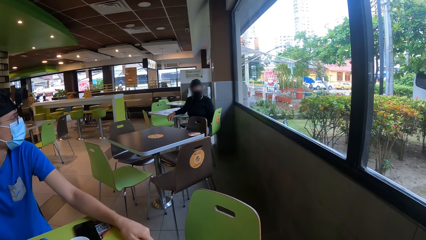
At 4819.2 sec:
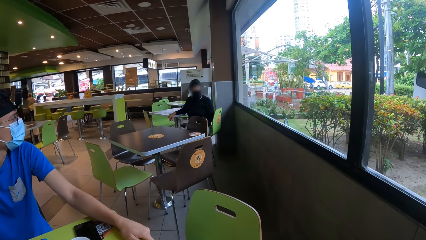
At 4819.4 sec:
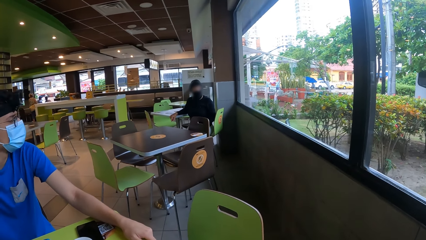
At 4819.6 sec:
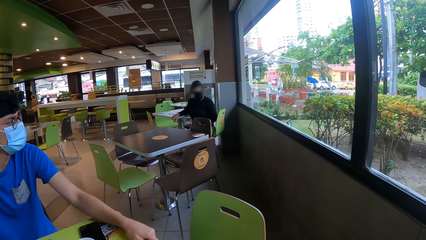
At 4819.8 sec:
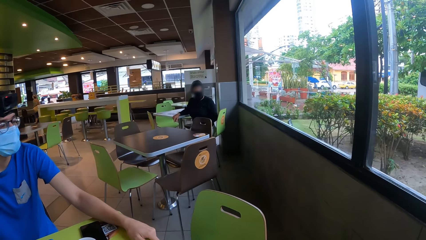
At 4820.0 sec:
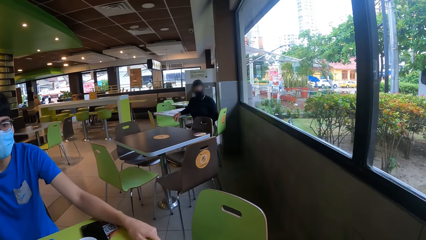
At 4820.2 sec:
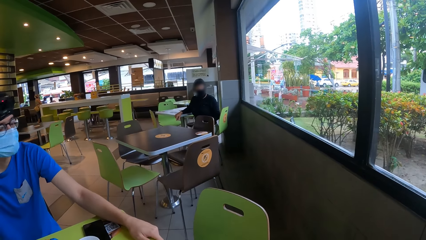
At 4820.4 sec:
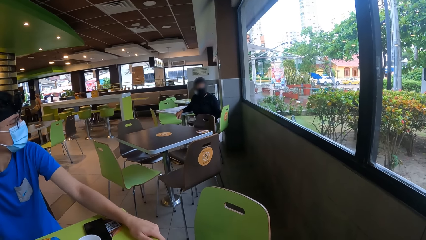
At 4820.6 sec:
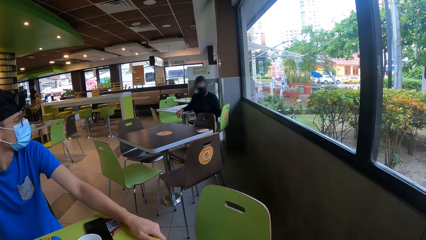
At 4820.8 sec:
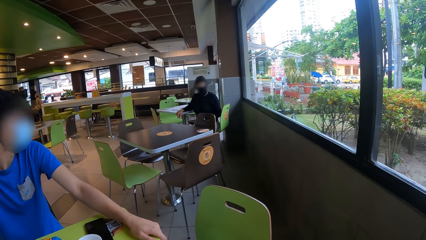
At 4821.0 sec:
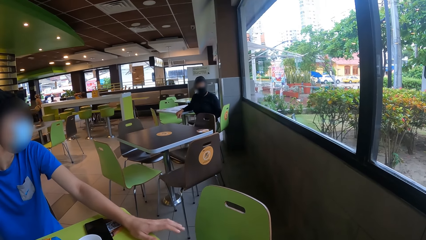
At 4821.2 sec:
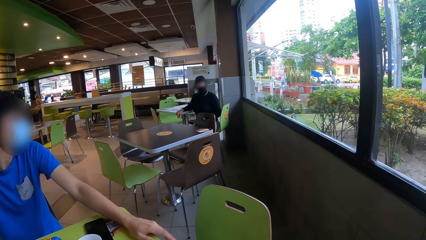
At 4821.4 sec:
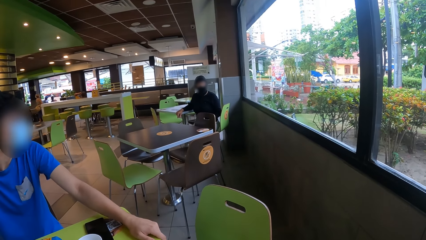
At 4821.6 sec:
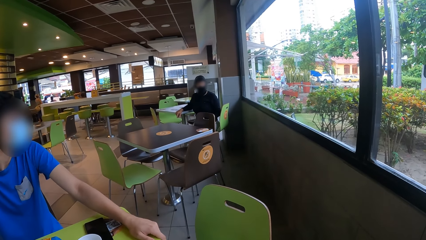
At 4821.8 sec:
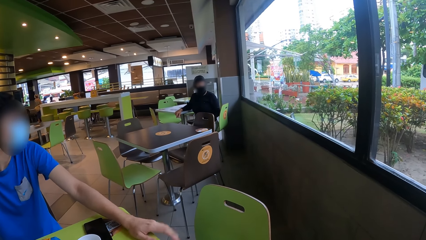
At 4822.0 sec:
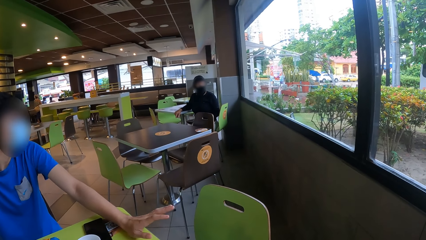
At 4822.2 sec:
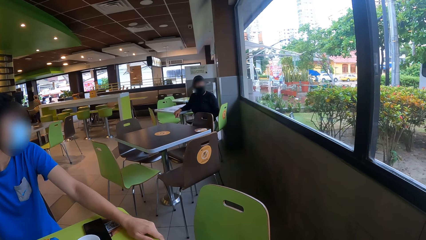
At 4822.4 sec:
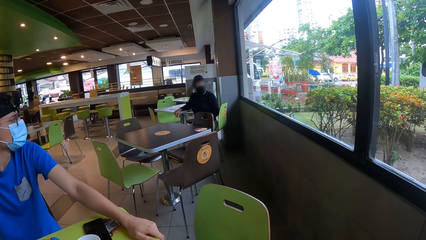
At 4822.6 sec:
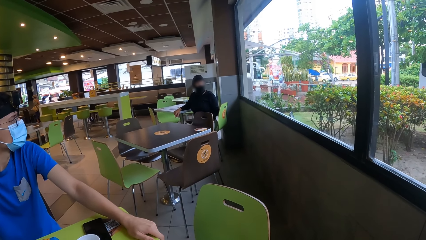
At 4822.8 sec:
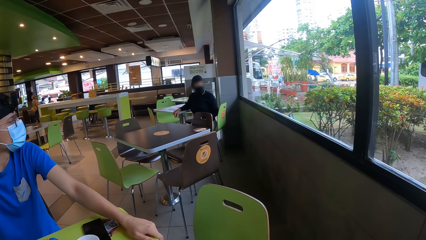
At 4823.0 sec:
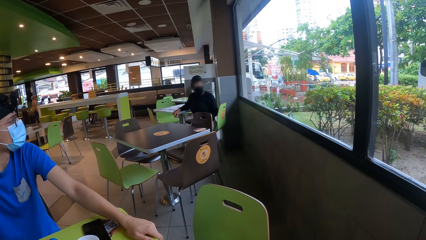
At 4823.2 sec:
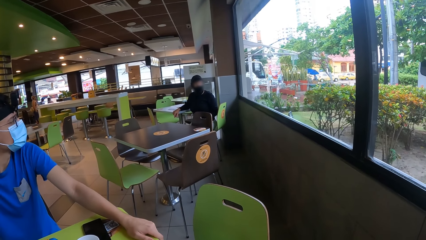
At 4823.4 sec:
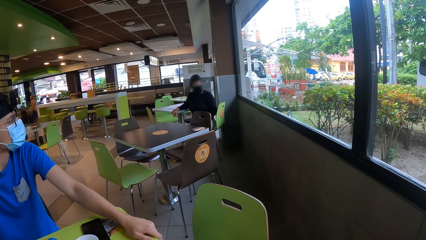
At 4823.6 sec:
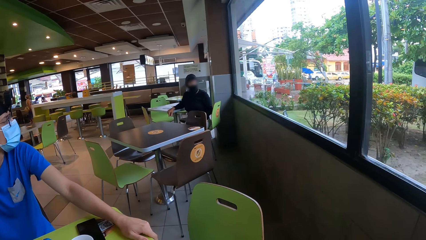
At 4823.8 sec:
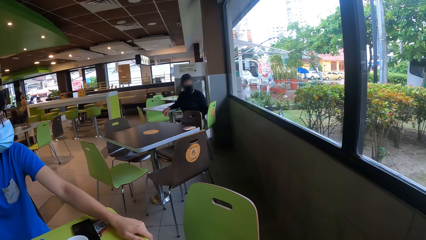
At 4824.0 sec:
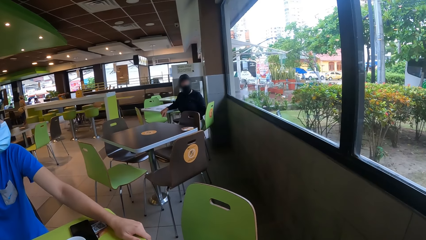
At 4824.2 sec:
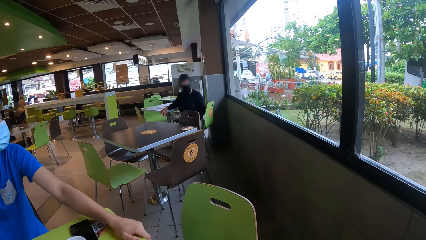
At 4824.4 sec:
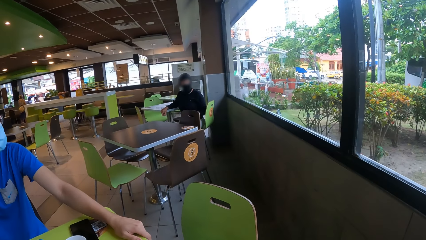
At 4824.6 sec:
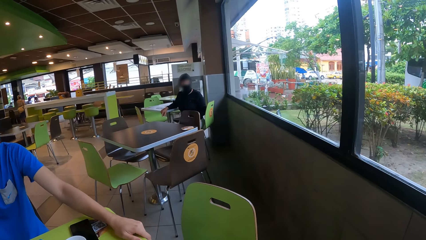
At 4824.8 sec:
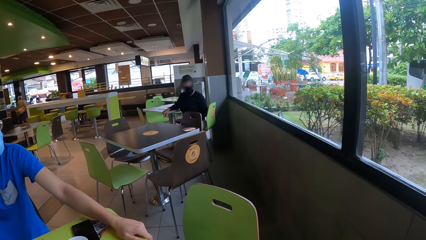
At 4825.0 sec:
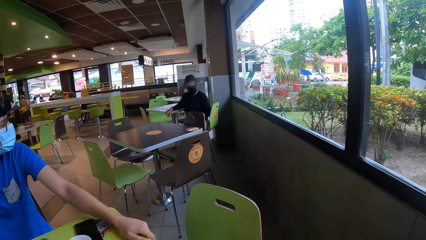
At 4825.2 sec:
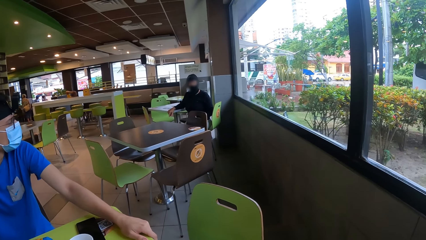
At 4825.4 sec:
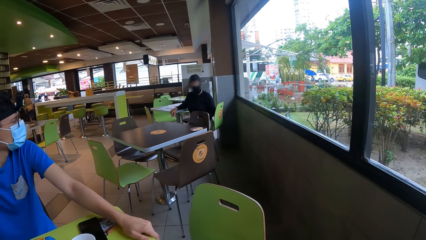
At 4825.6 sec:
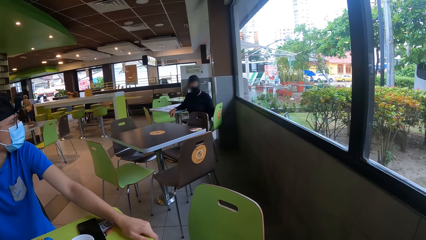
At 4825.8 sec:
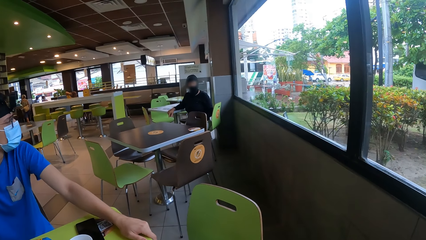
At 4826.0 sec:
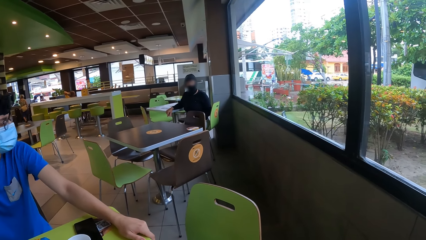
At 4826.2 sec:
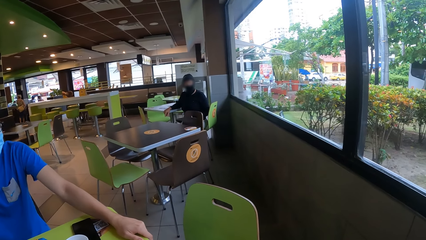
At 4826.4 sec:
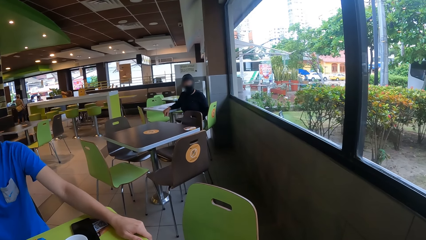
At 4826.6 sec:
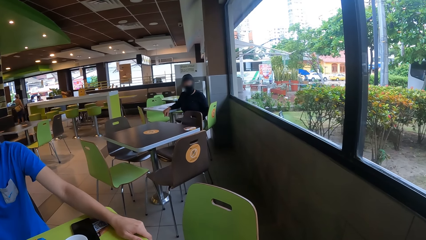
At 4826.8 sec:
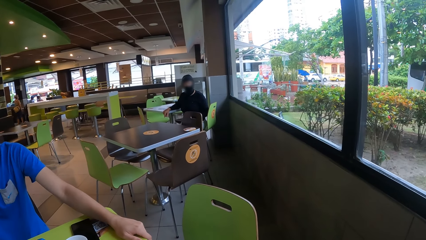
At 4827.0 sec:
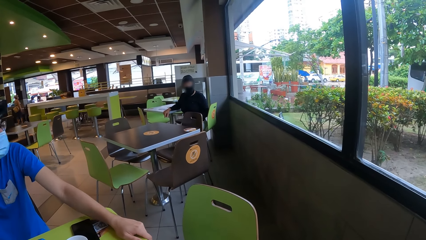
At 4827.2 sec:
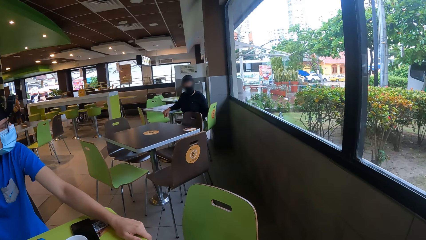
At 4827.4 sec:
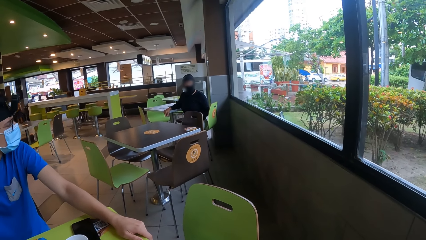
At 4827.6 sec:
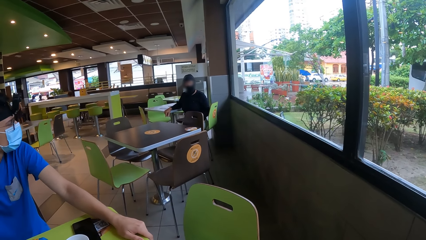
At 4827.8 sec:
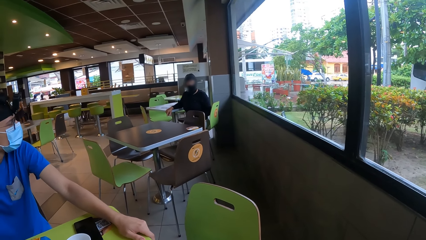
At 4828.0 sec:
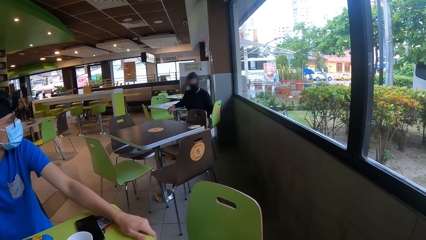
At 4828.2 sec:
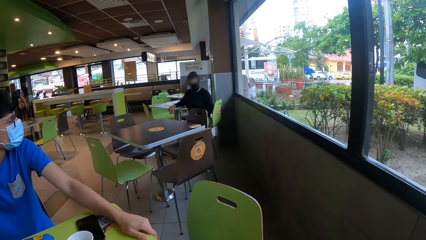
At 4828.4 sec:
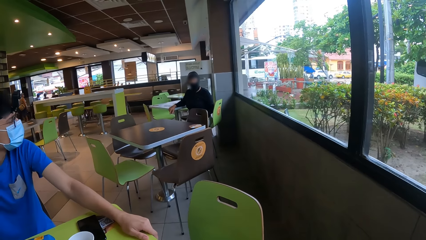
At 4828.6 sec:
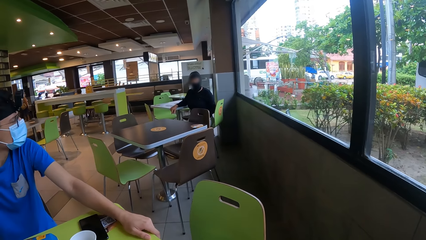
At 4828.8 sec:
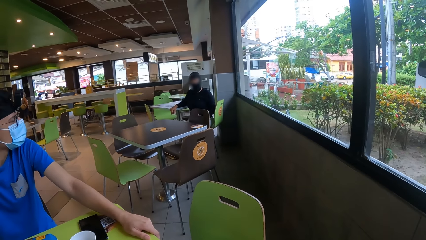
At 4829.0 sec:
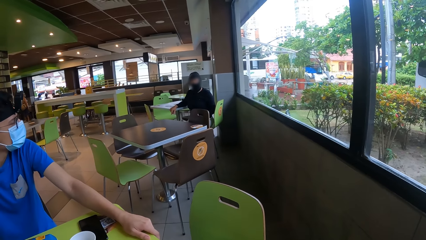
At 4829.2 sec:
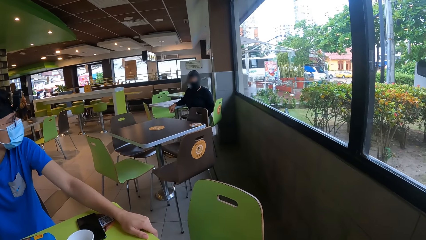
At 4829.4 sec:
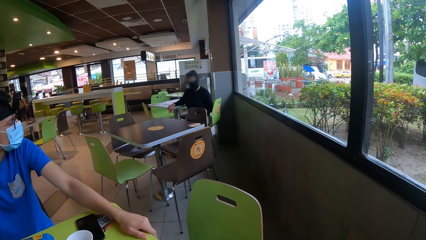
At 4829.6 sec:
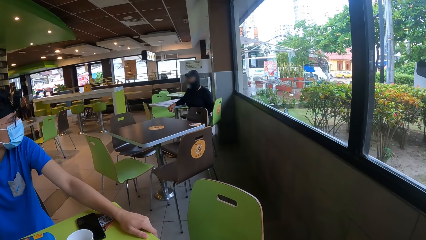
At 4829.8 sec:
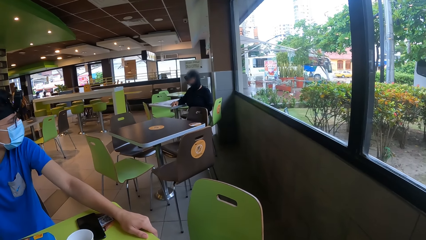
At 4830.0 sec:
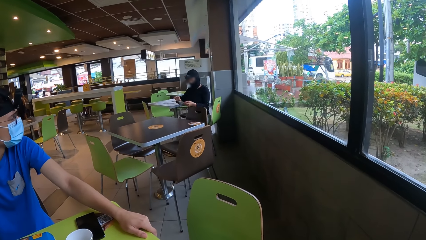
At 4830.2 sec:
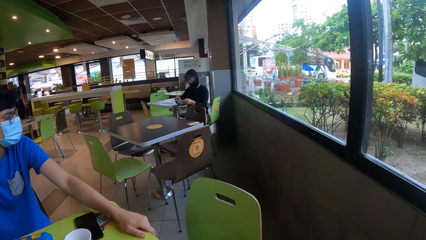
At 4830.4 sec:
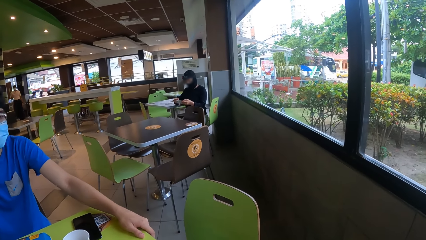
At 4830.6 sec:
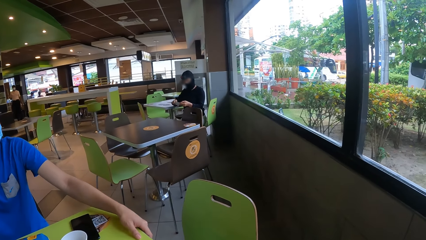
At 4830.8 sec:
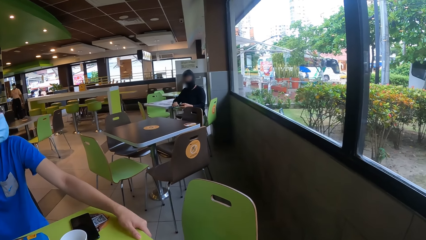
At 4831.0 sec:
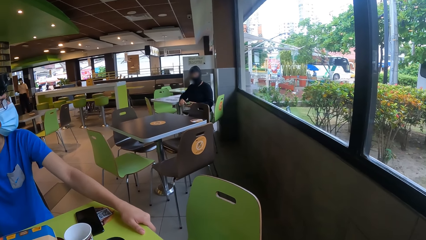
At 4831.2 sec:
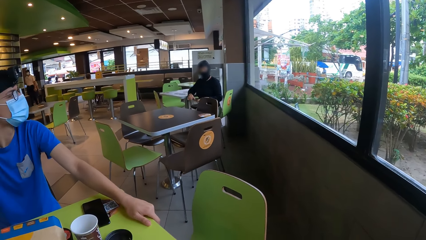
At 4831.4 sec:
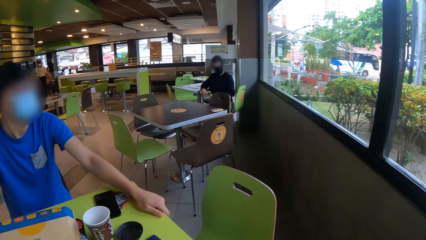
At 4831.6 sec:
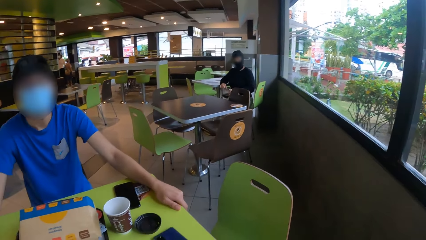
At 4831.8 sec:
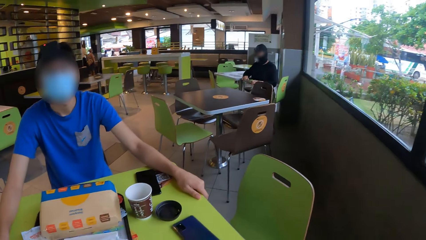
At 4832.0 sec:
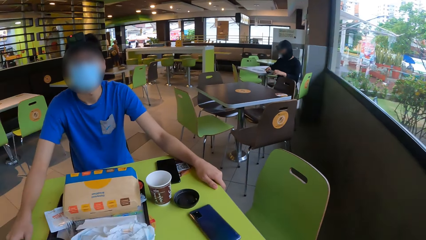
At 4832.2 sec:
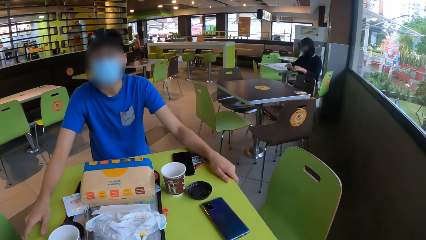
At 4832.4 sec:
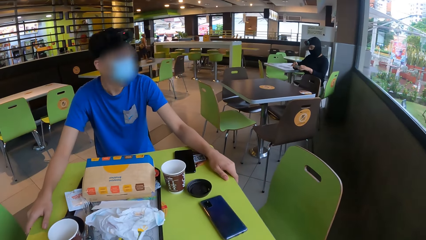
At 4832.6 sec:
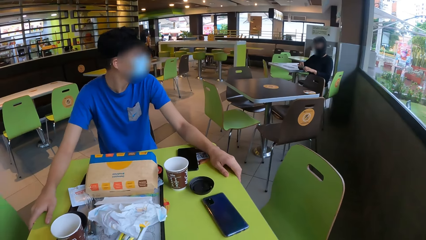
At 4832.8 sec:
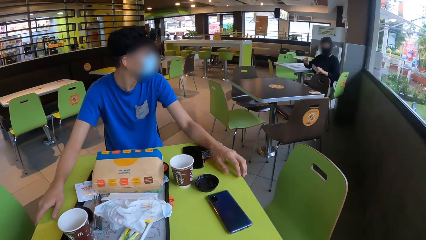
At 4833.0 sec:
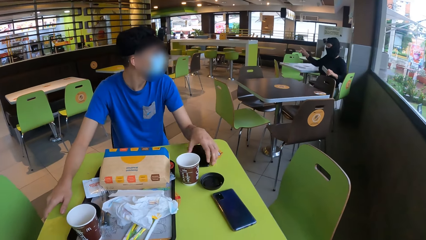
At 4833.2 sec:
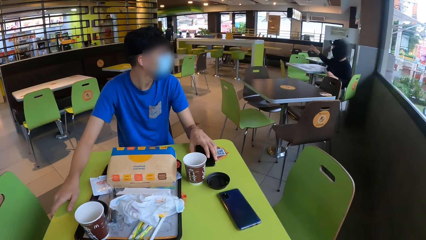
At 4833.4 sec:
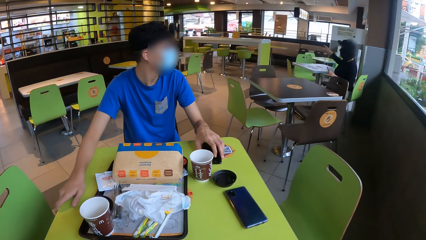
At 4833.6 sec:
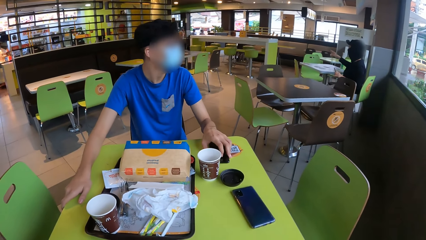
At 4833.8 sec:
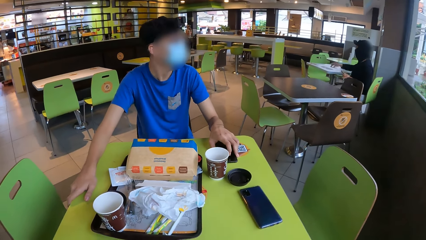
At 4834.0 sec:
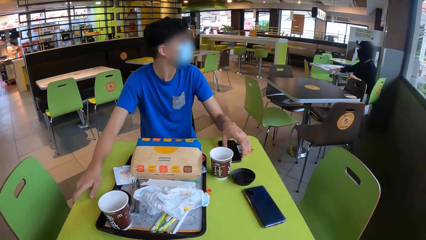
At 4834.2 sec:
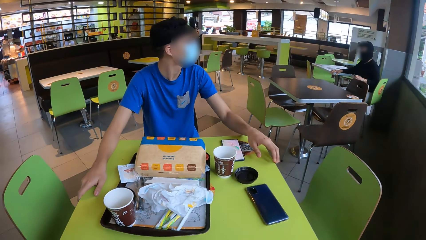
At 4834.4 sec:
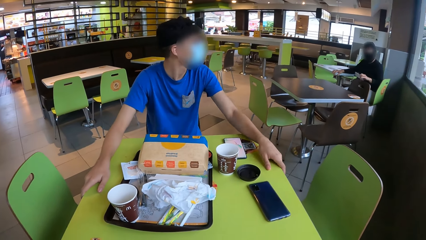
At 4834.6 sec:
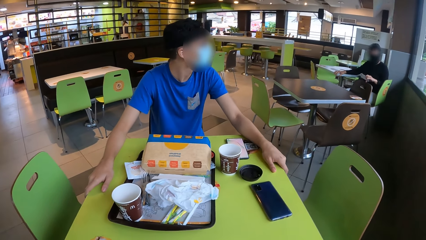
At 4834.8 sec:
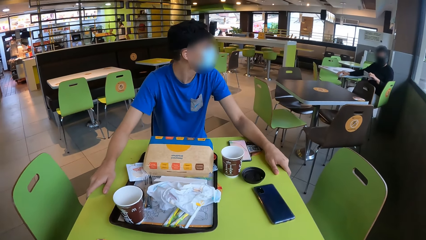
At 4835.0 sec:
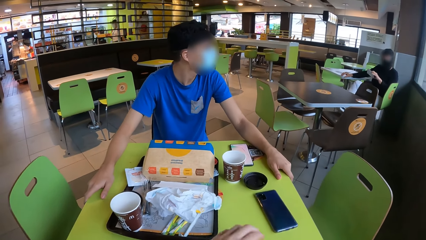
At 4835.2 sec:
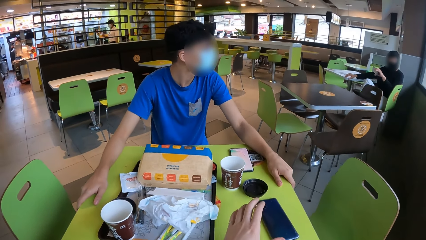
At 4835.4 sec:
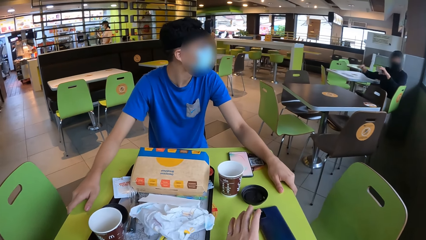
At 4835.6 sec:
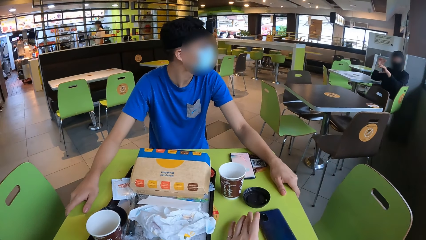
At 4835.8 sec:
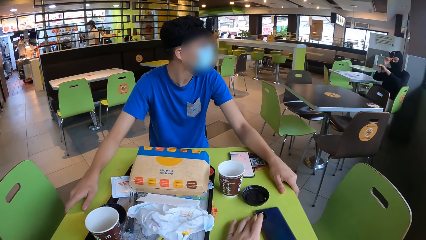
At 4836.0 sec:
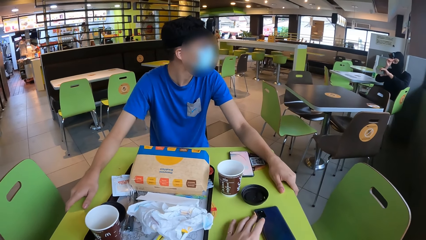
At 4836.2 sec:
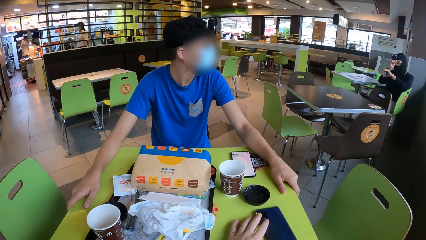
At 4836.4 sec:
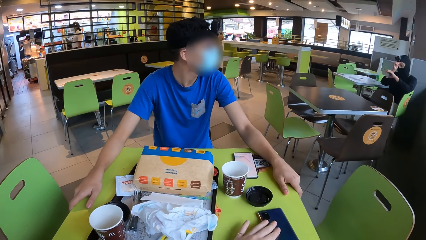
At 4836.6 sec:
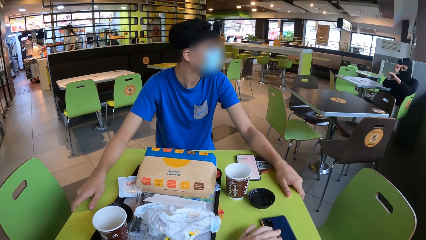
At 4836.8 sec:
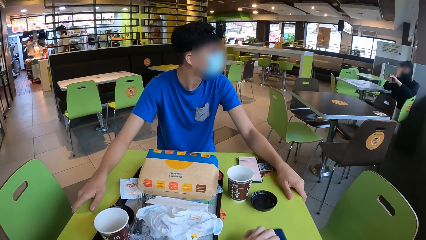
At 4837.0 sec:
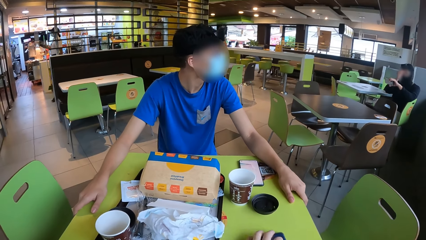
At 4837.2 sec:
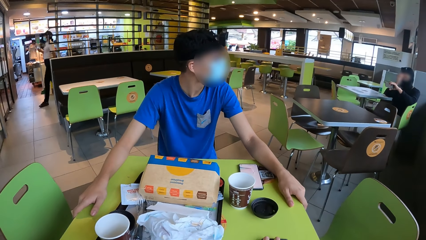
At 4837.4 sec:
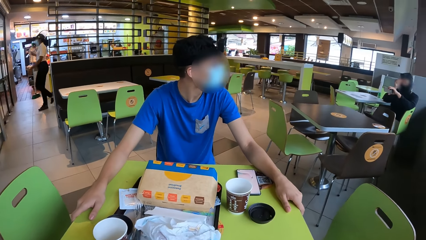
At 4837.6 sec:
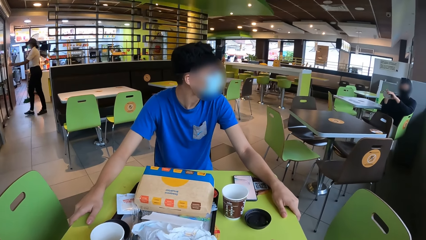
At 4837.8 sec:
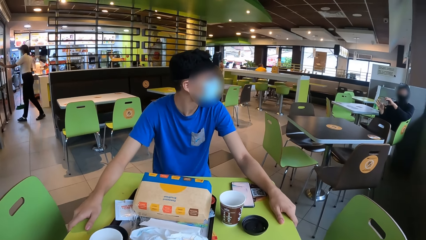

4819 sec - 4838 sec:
A man does the hand gesture. The camera wearer looks around. The man looks around. A person holds the phone. Another man does a hand gesture. The first man touches the phone. The camera wearer touches the phone. They pick up the phone.
